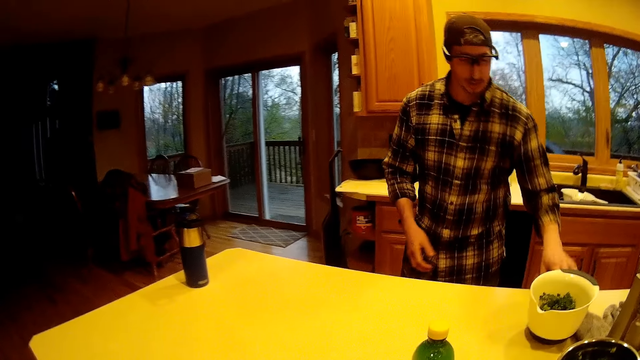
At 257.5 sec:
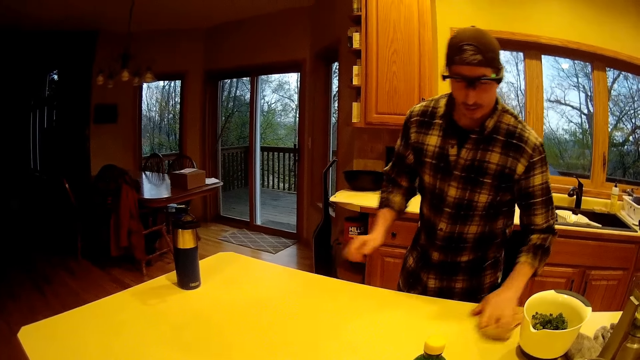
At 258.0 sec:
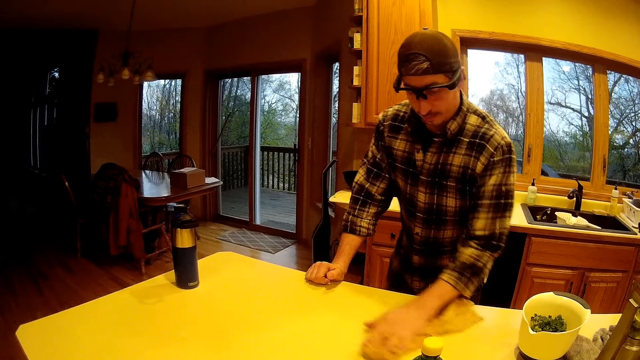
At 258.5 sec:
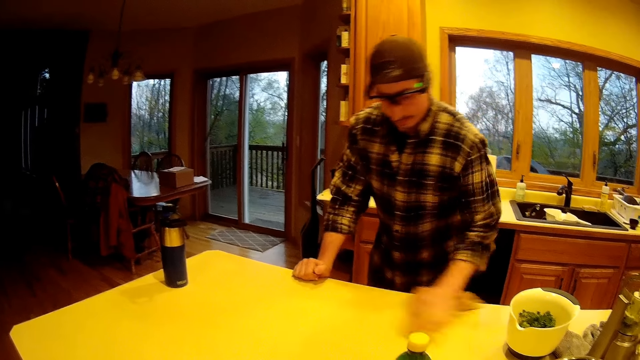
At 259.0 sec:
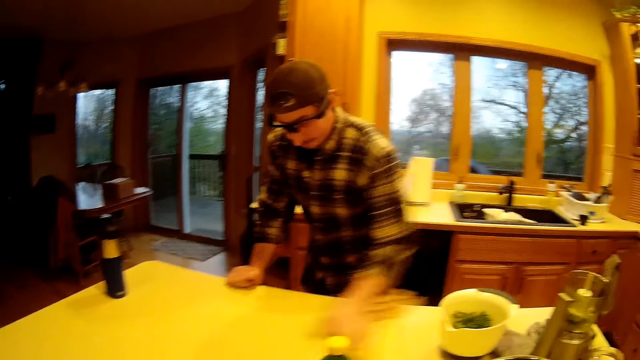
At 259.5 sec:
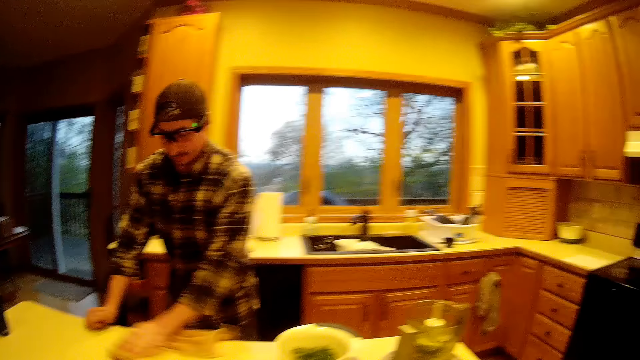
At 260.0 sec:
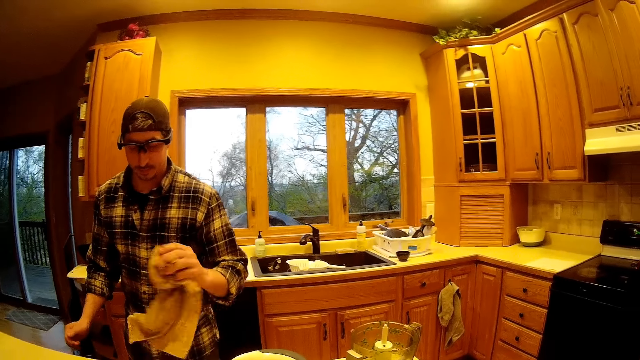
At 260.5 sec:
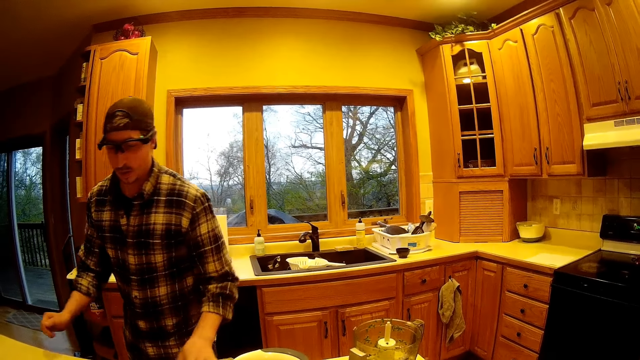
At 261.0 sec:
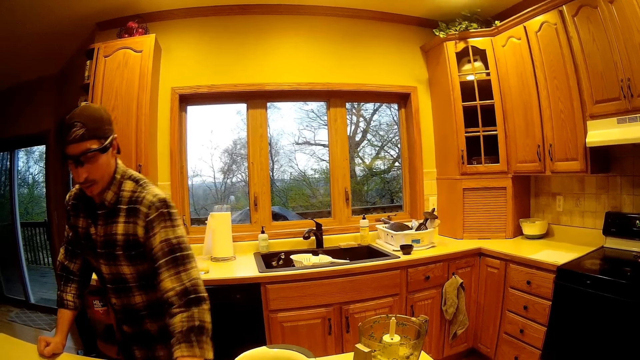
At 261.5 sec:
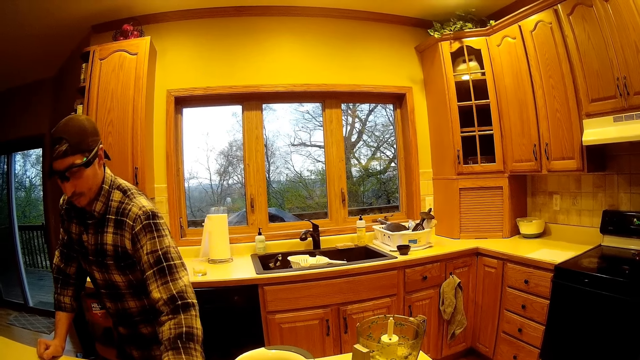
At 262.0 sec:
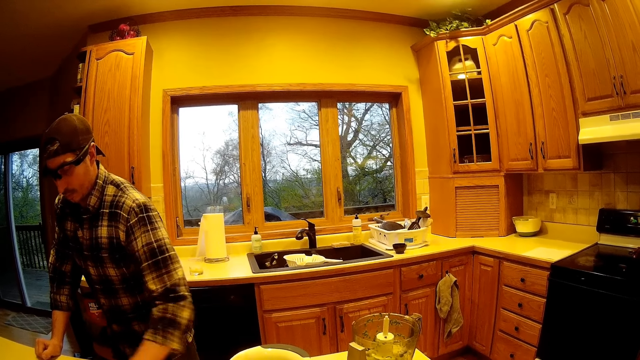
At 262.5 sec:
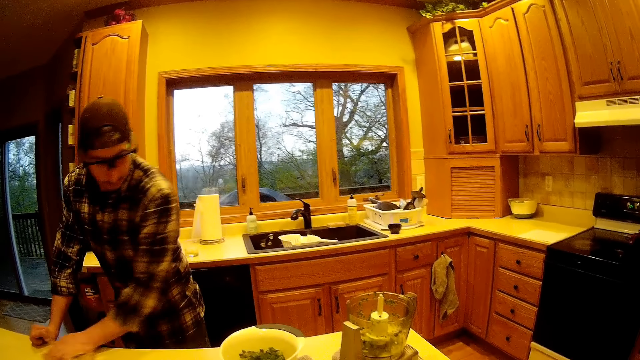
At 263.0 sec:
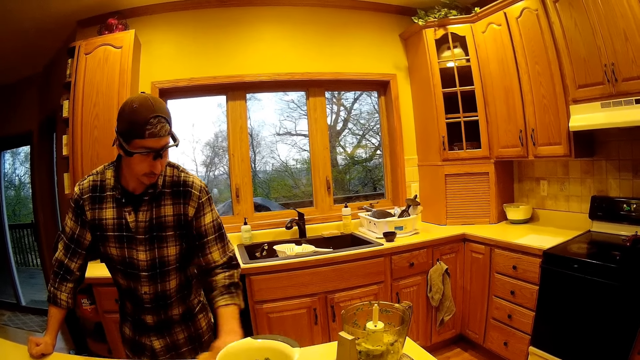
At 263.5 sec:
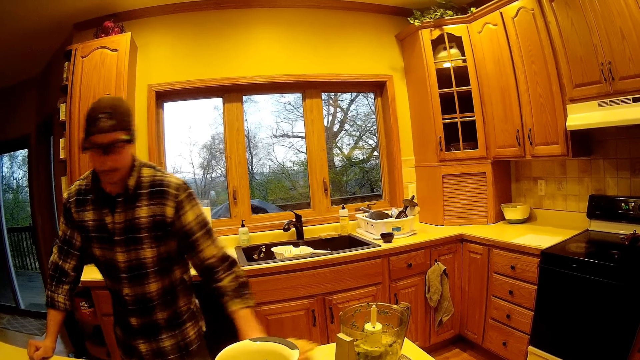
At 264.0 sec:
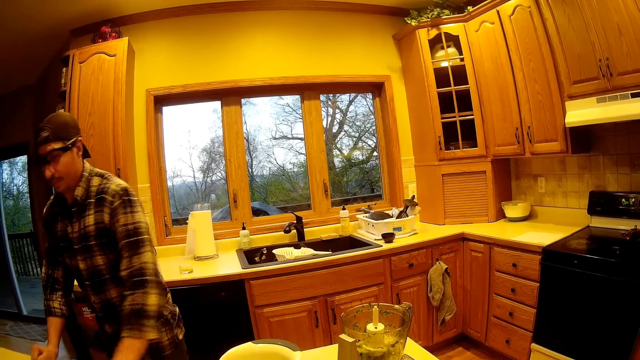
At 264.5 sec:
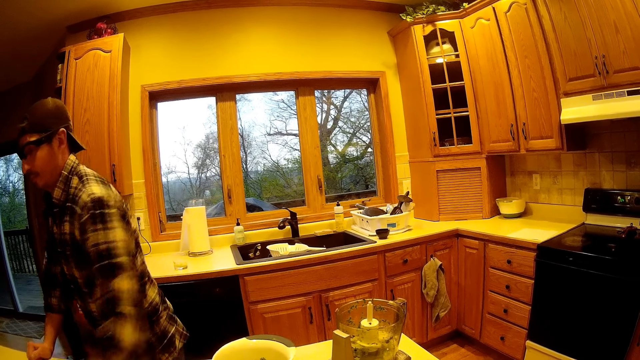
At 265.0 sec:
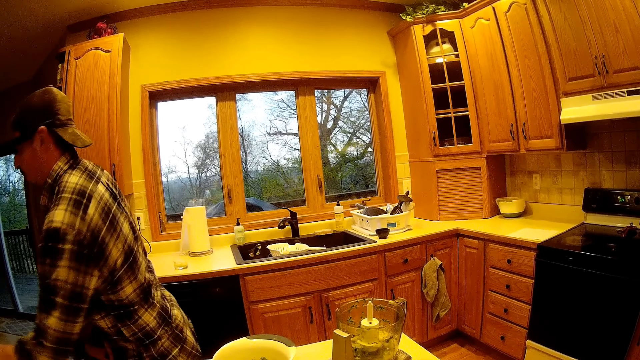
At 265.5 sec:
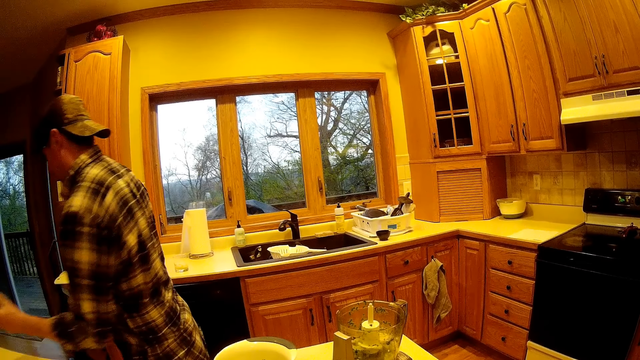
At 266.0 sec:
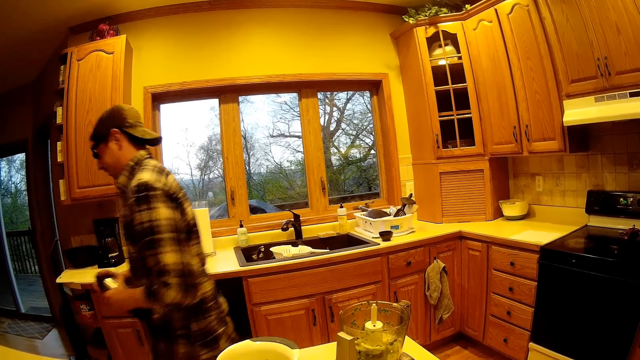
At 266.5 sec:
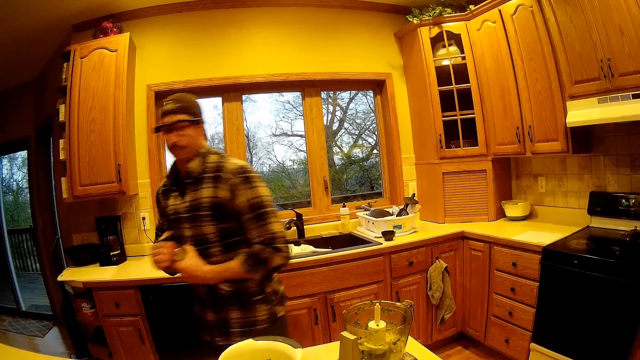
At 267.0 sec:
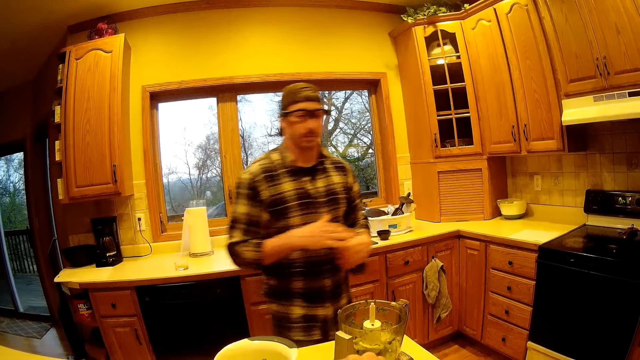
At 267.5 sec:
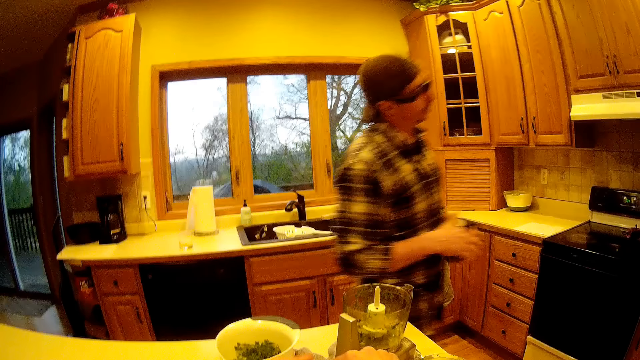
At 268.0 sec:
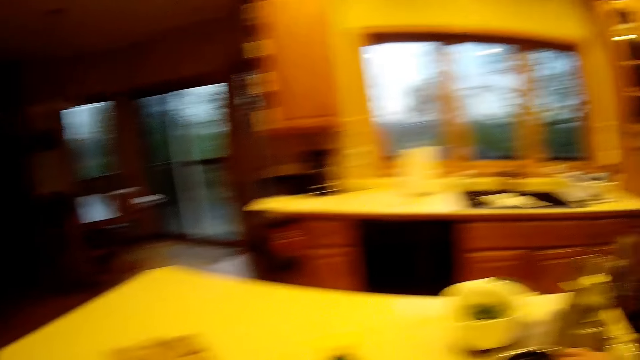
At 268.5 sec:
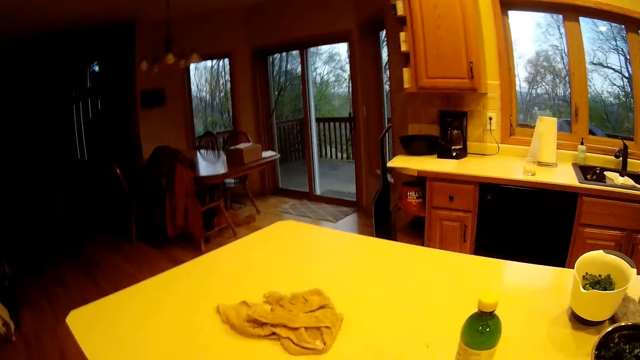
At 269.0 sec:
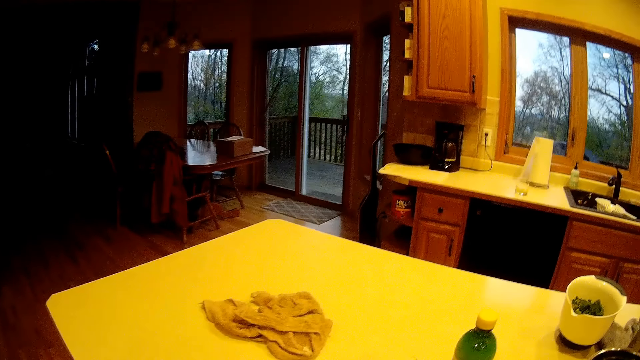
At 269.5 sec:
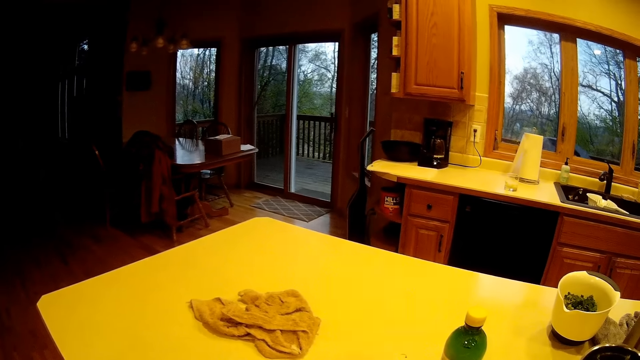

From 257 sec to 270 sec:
A man wipes the kitchen table with the towel. The man picks a flask from the kitchen table using his left hand. The man opens the flask with his right hand. The man walks around the kitchen.

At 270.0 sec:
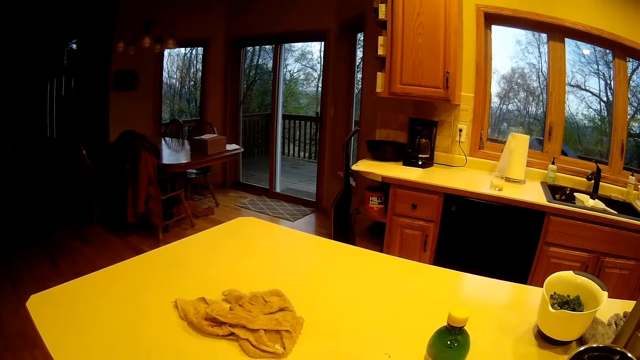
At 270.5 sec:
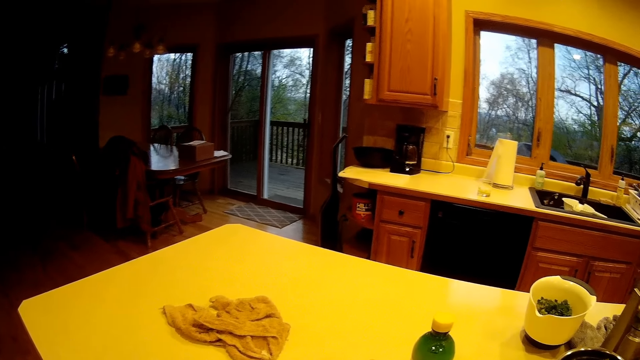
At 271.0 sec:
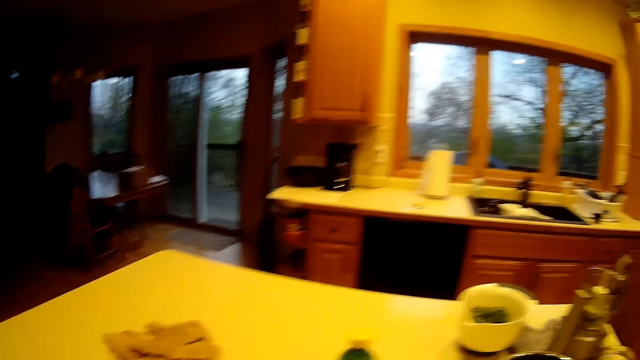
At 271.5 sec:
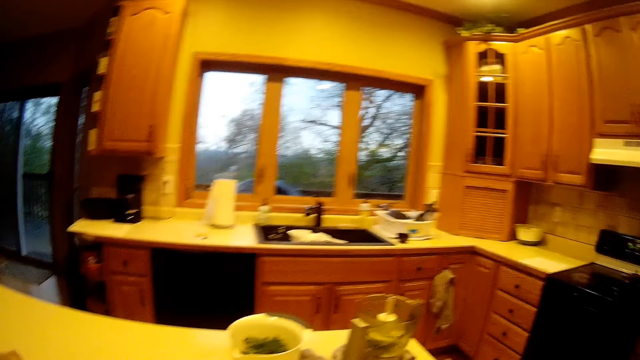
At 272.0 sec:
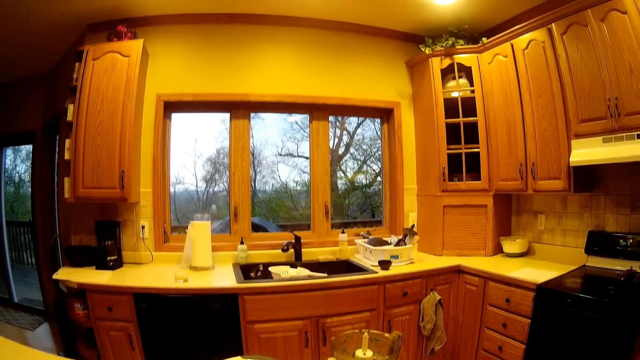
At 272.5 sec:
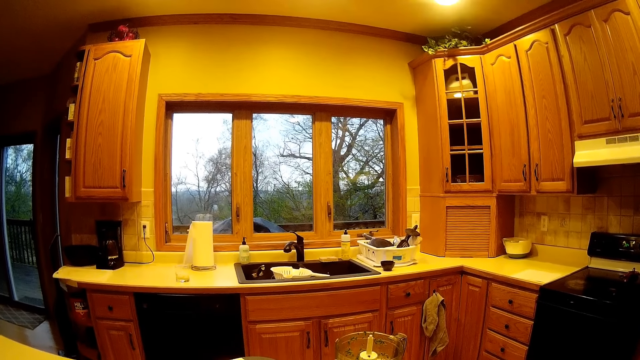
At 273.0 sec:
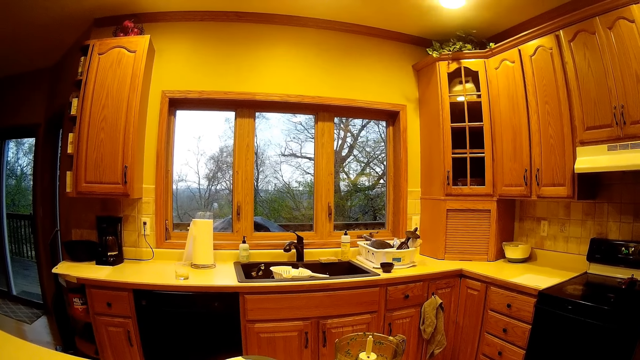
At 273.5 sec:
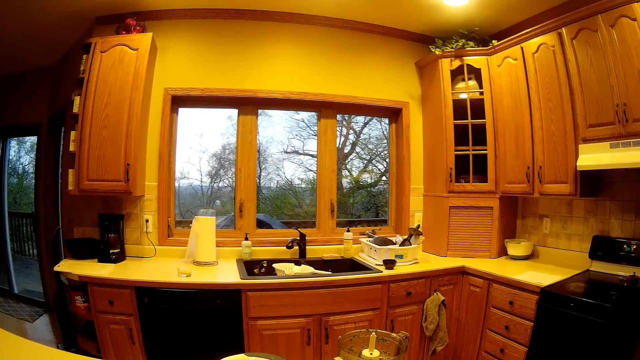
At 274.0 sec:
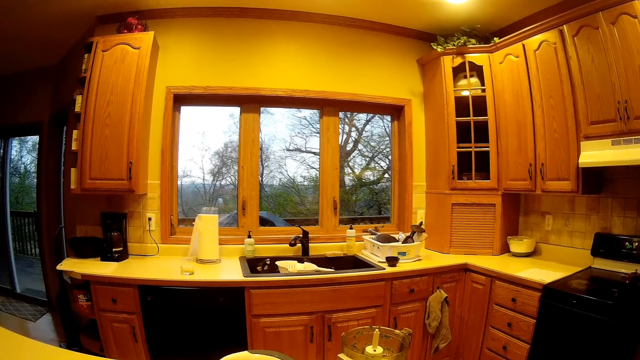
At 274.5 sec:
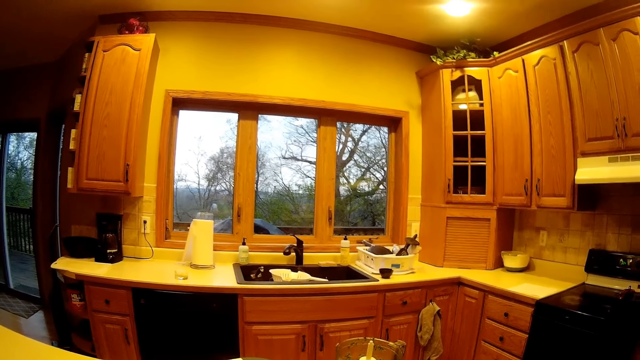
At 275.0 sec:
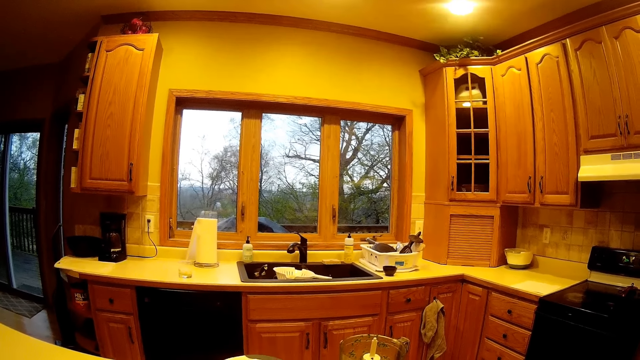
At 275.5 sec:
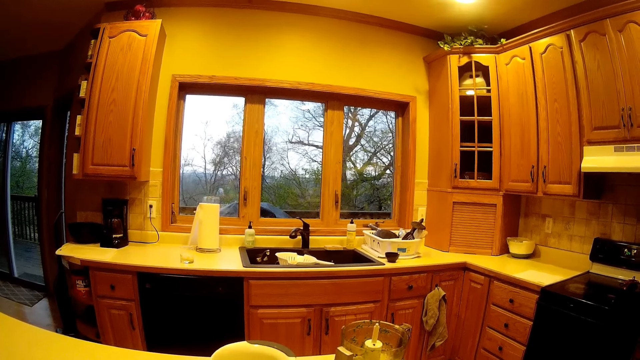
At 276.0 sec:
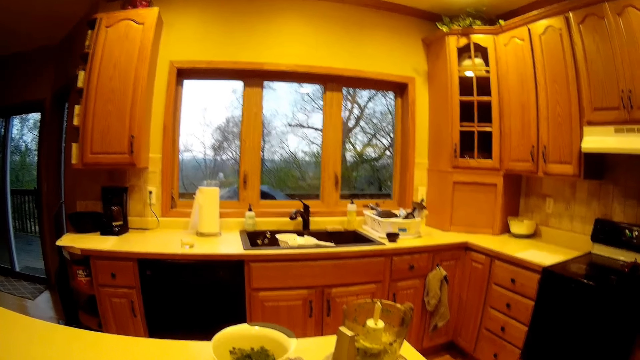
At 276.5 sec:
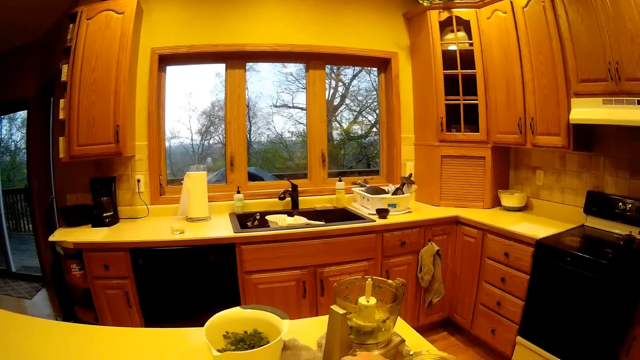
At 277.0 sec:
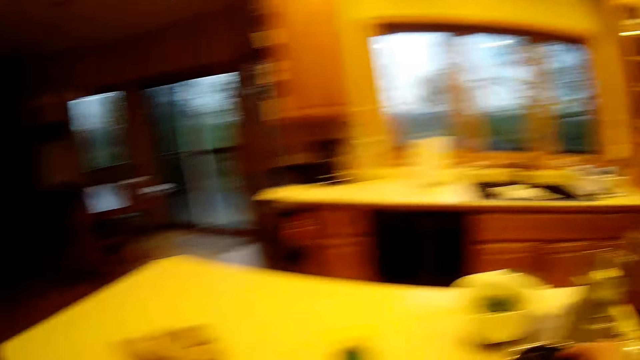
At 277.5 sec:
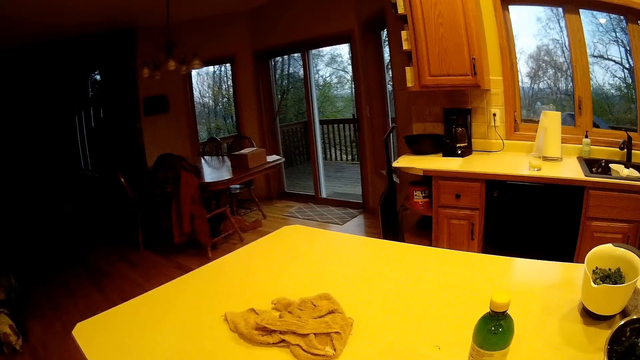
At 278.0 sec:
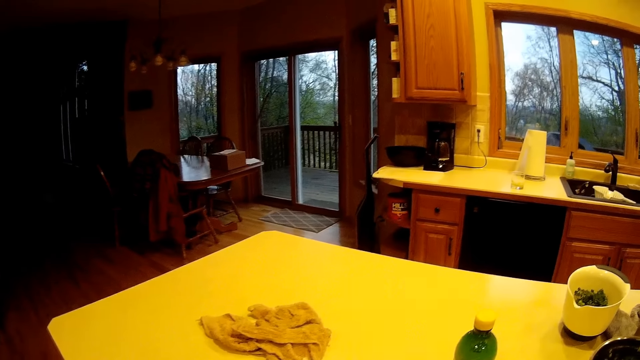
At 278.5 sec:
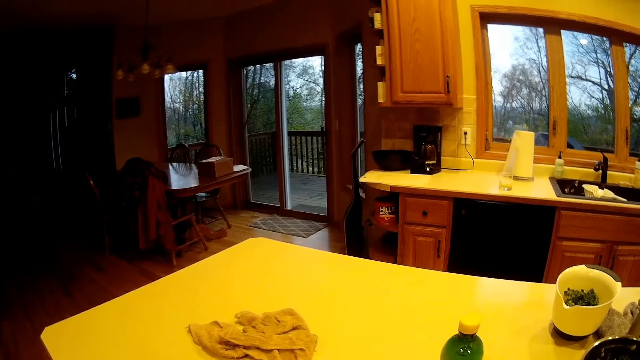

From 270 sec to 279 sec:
A man stares at the table. The camera wearer looks around the room.
